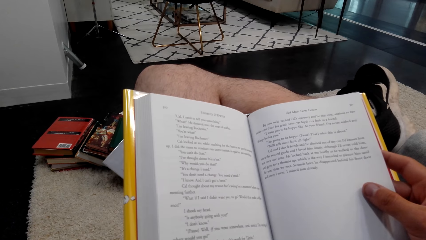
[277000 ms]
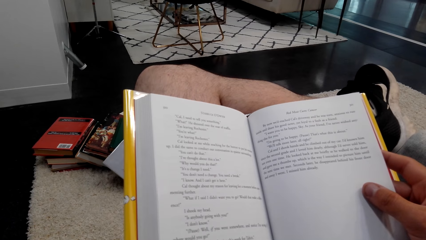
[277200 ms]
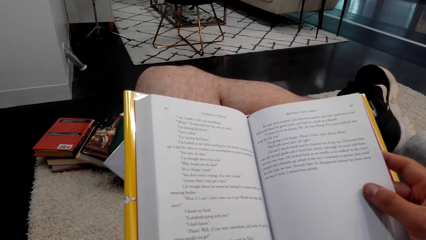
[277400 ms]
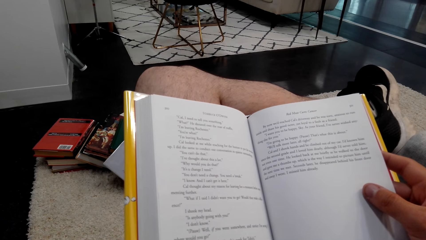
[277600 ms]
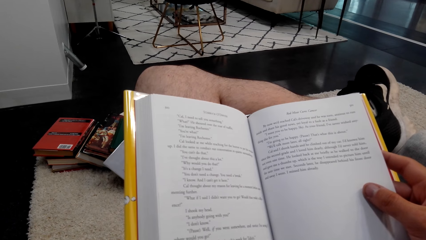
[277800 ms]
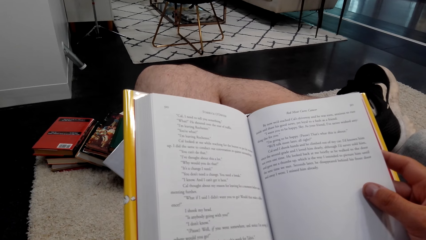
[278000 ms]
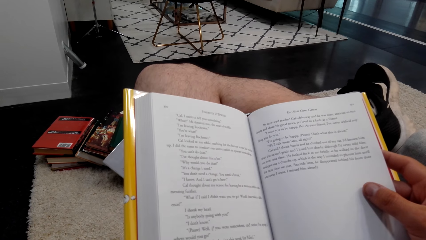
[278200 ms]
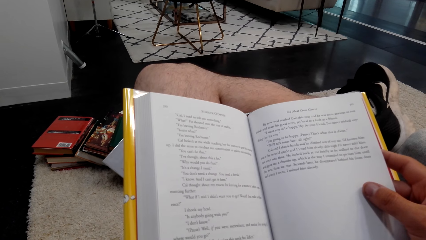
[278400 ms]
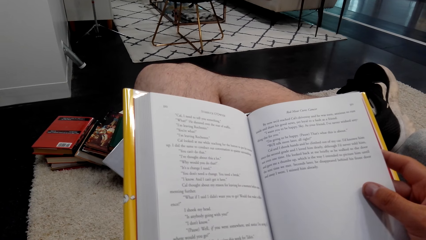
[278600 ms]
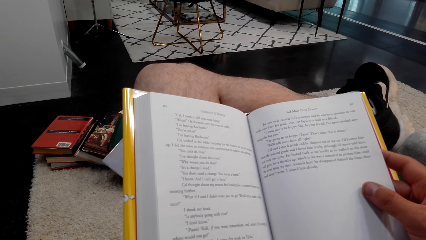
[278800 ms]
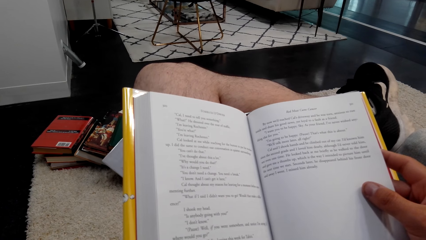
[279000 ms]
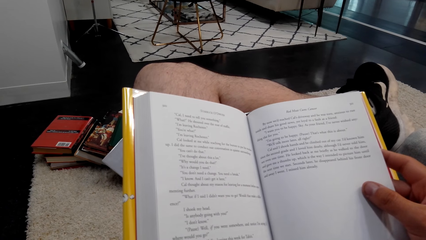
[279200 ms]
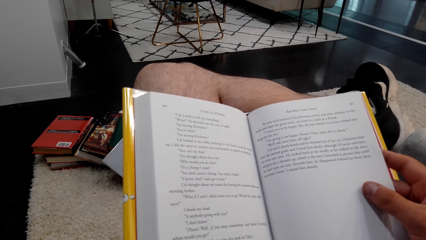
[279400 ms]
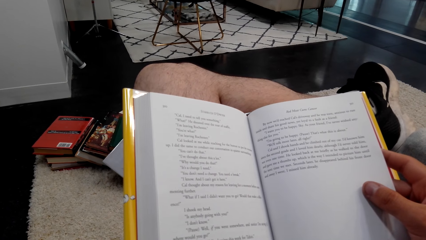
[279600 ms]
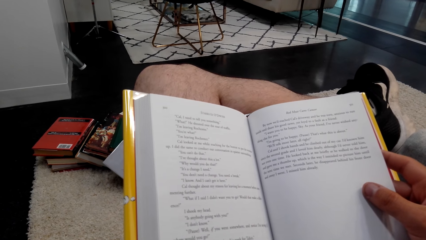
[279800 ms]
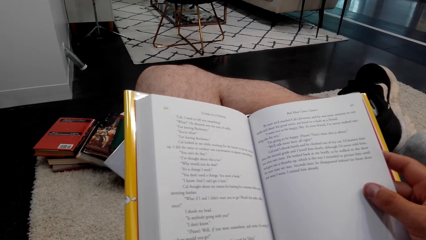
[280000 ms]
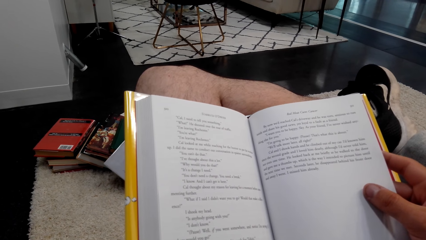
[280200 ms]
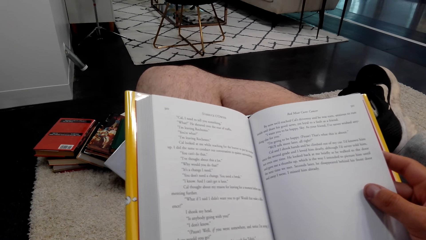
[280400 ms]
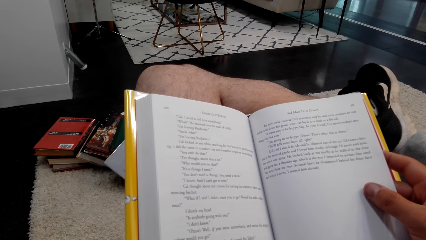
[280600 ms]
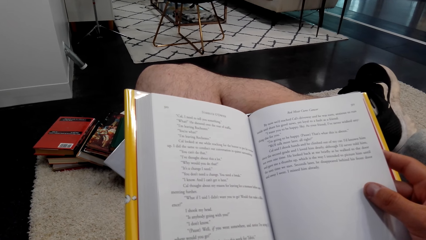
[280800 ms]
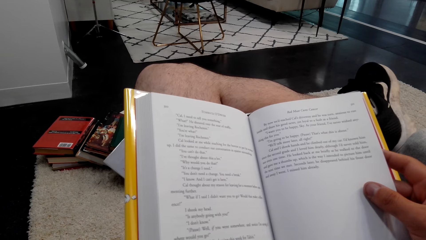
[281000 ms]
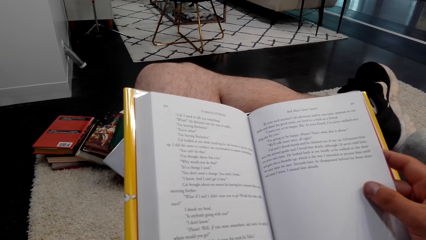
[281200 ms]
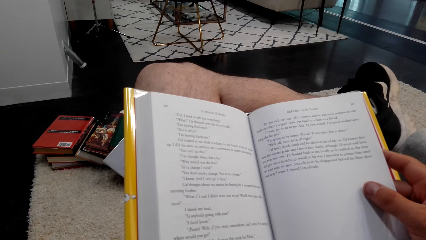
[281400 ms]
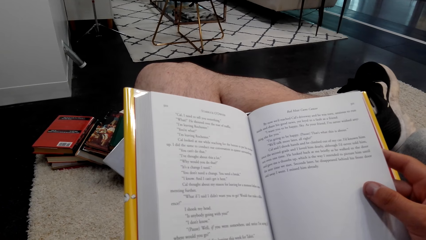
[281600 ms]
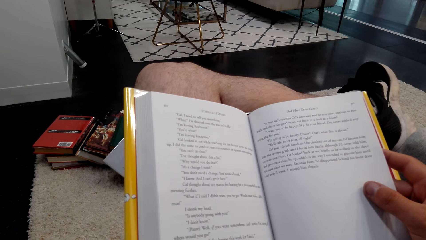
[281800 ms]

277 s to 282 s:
The camera wearer reads the novel book.

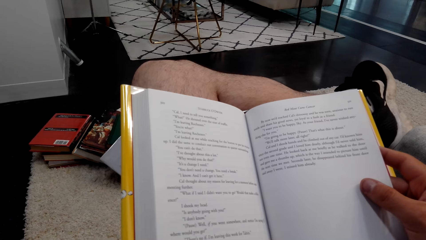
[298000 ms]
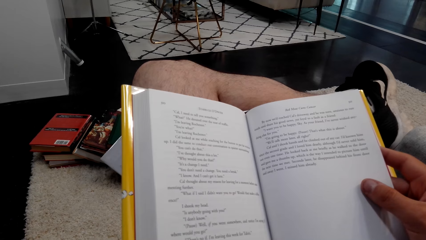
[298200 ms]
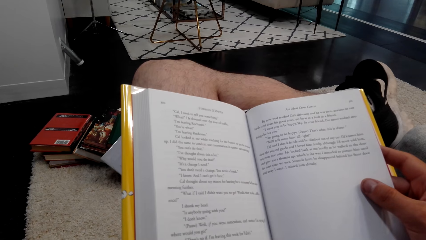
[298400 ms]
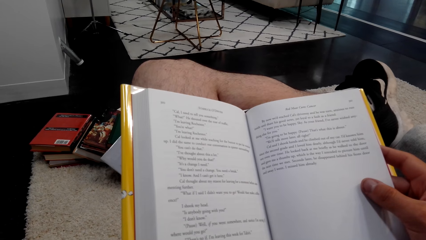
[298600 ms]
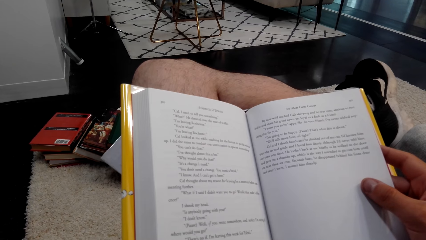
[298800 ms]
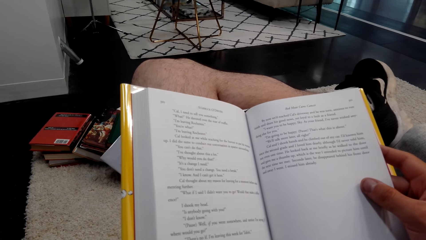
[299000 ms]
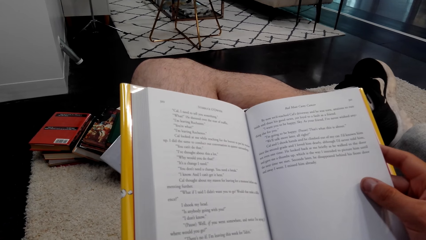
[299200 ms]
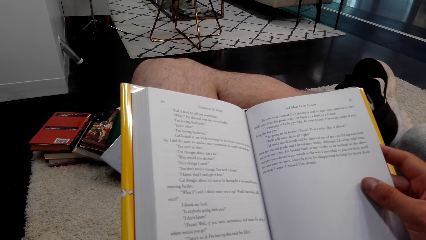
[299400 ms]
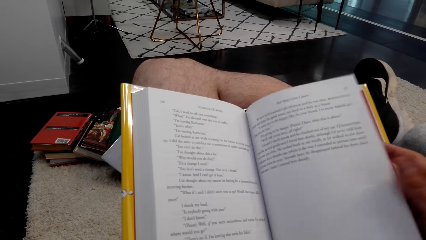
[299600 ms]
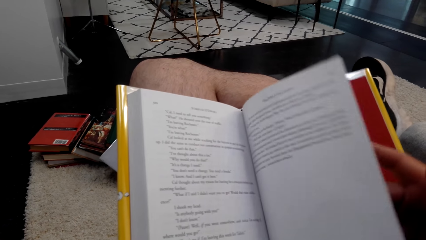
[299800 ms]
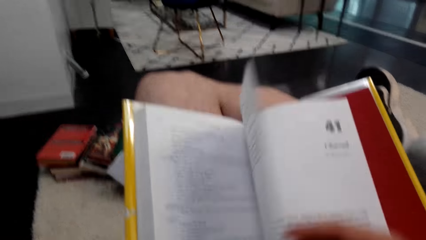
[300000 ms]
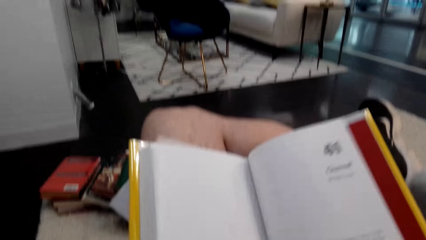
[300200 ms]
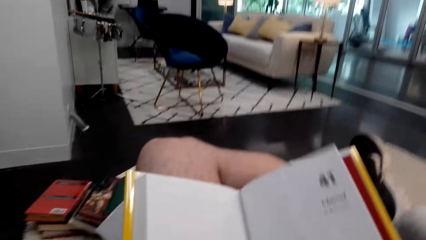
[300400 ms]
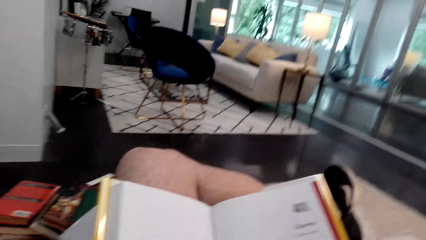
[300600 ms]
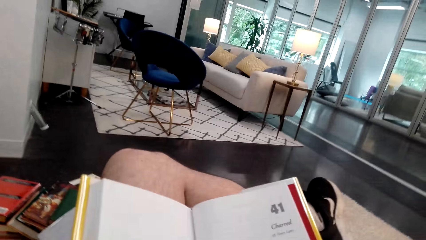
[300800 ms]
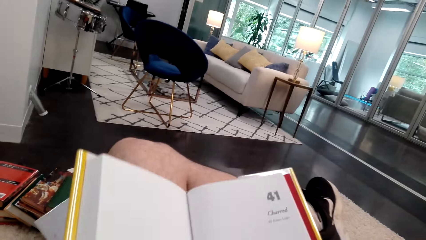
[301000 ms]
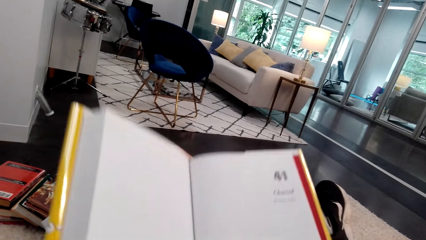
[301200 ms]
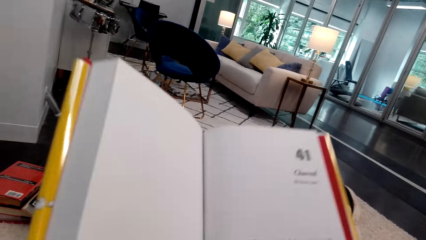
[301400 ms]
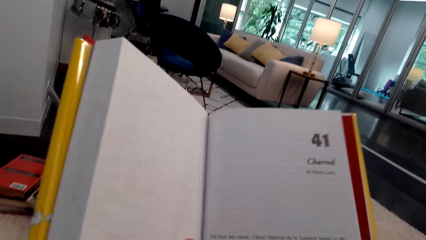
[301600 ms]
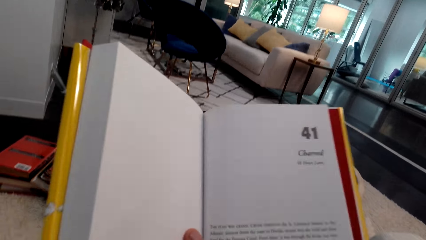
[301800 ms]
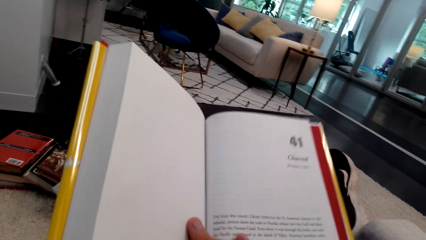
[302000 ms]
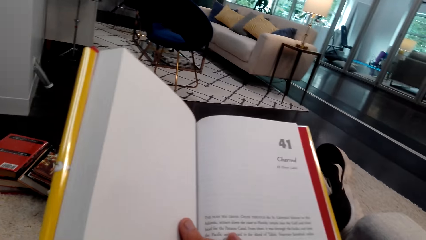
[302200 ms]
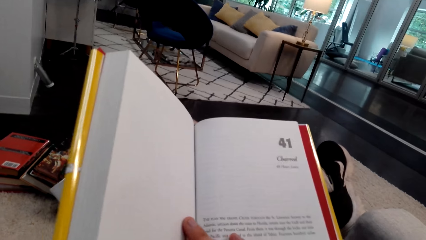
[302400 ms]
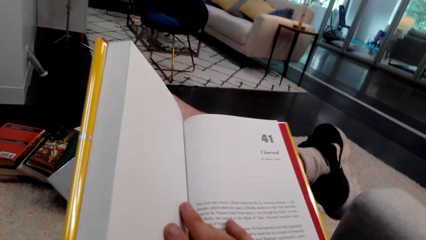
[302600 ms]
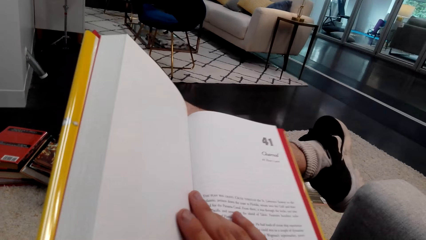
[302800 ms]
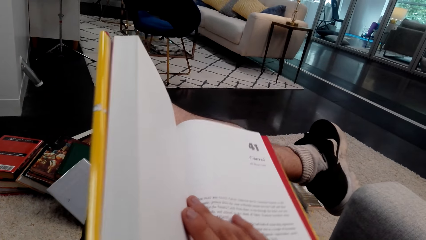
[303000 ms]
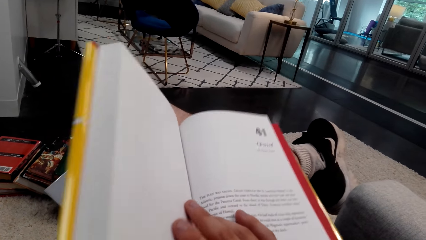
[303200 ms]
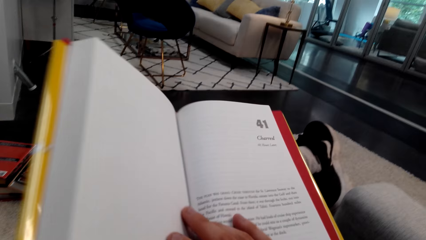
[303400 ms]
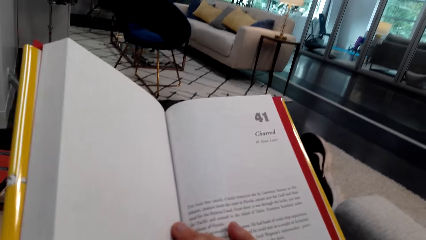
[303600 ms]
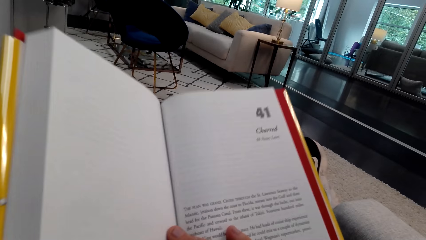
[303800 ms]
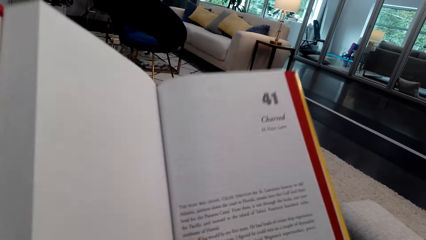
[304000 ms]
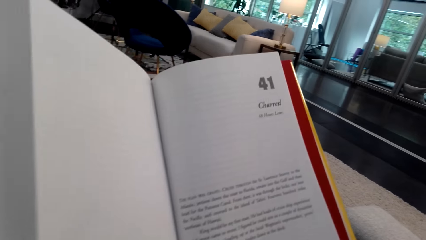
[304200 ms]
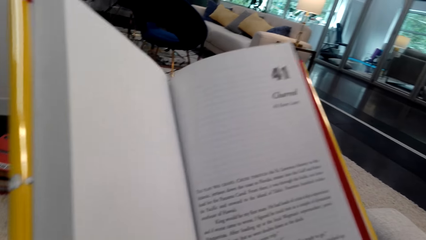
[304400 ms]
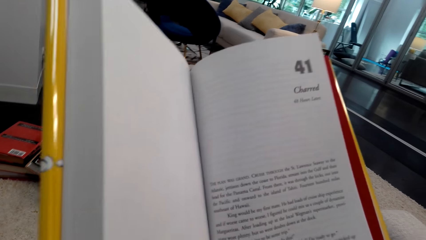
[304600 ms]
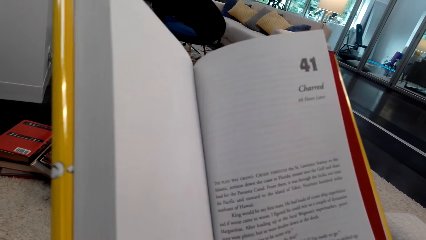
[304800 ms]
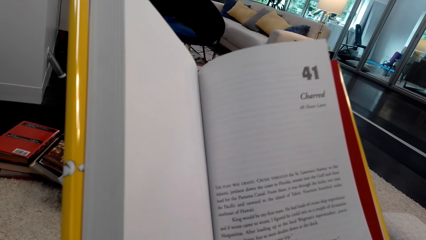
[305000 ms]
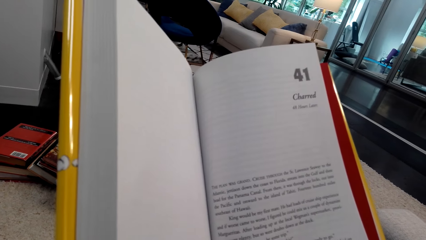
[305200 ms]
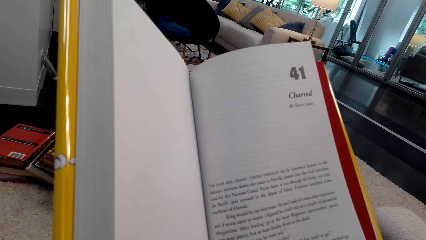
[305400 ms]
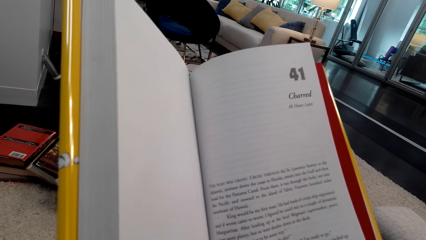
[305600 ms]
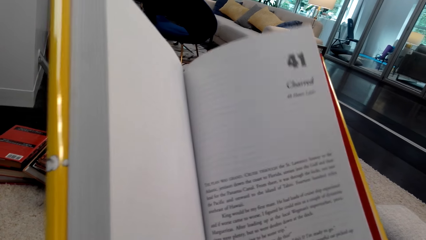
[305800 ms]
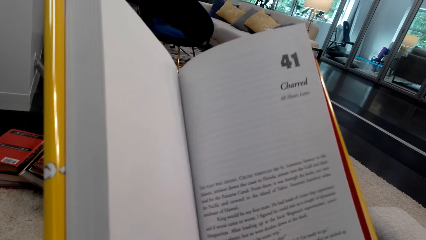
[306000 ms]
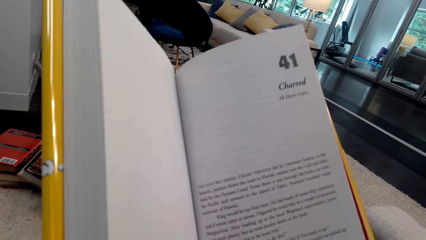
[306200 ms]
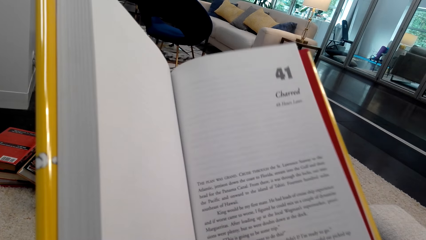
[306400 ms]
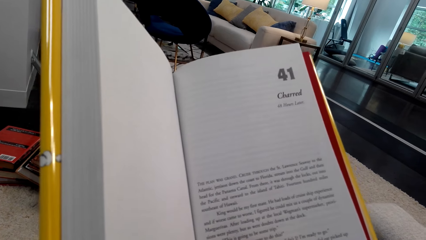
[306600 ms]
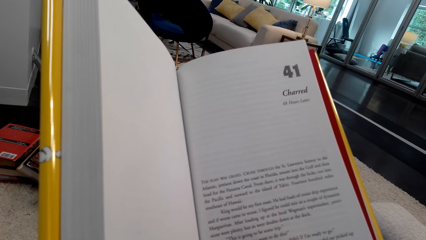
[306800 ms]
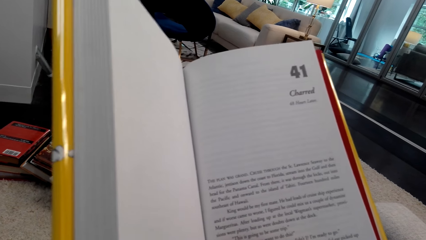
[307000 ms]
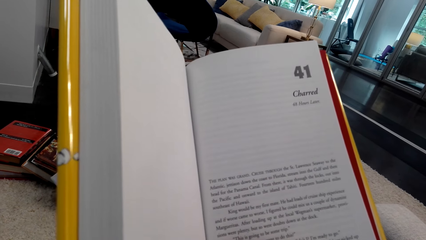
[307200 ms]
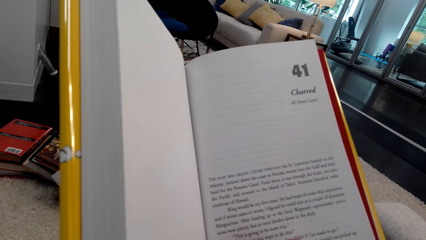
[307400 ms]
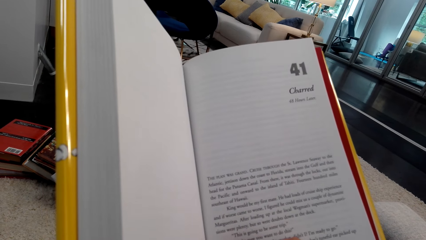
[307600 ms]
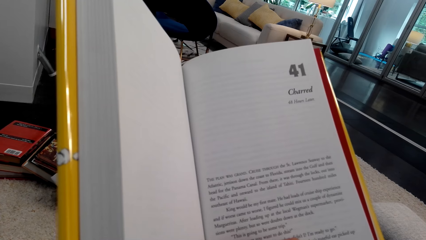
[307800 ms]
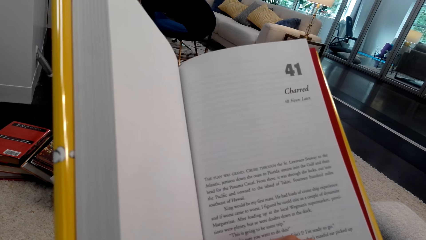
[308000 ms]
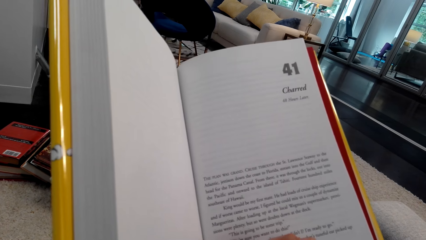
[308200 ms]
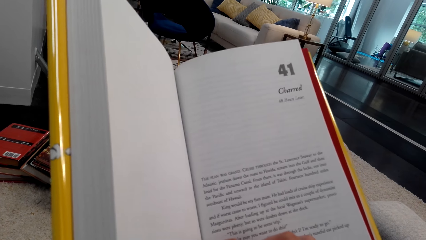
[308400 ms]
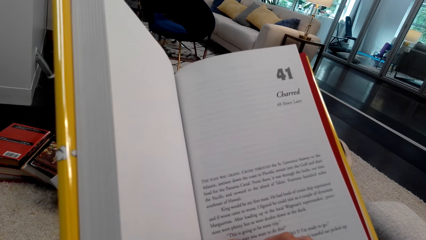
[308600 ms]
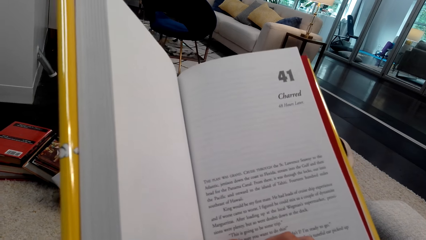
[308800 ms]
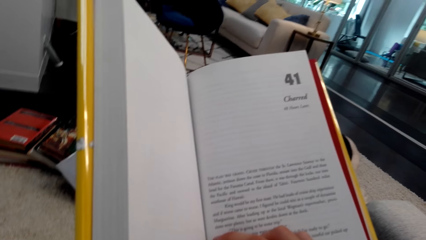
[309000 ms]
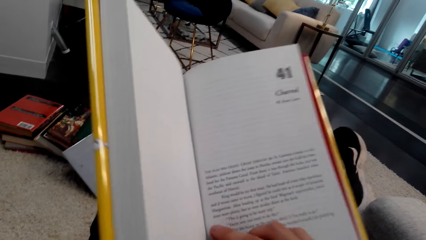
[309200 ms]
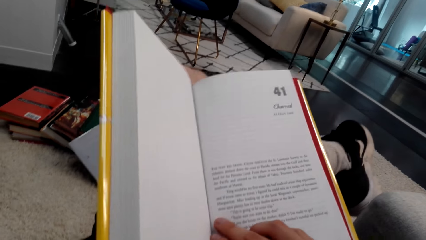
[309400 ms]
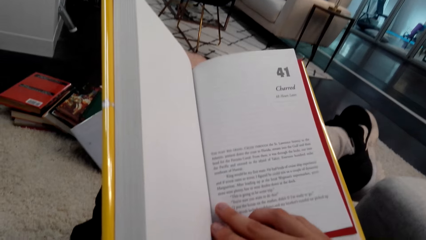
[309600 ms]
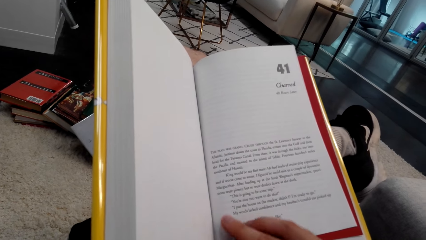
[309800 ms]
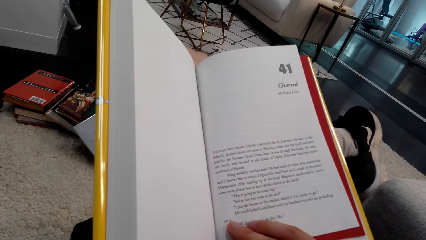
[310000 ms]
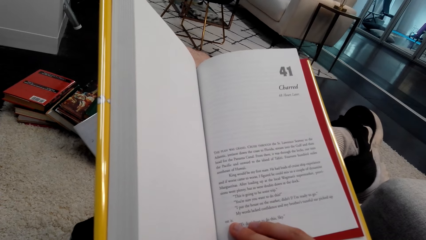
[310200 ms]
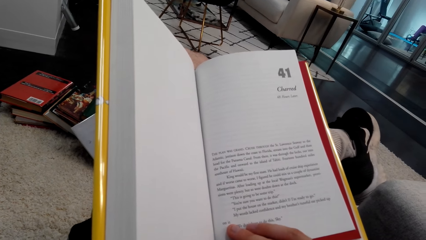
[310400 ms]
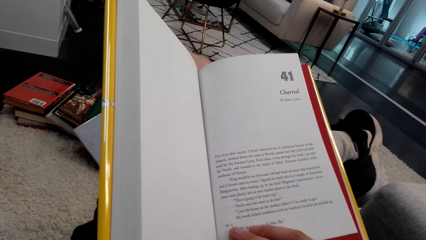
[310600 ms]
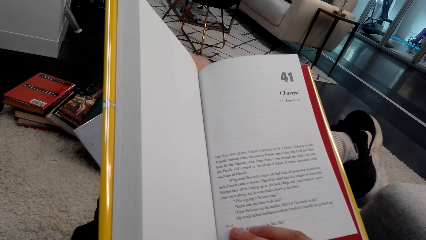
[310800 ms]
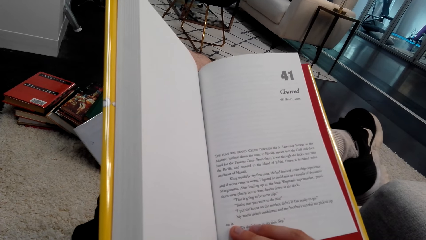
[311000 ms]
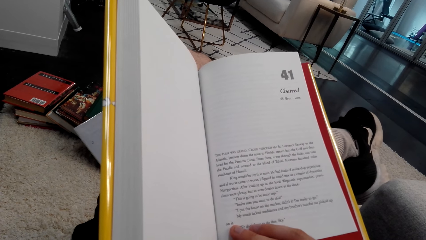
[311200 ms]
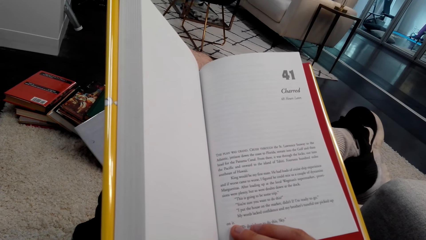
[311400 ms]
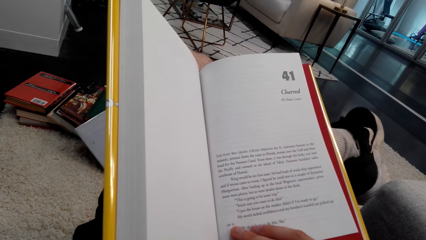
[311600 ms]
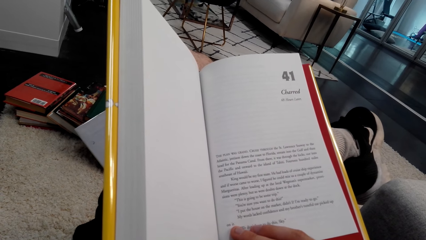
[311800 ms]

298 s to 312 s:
The camera wearer opens another page in the novel. They read the novel book. They read the book.
